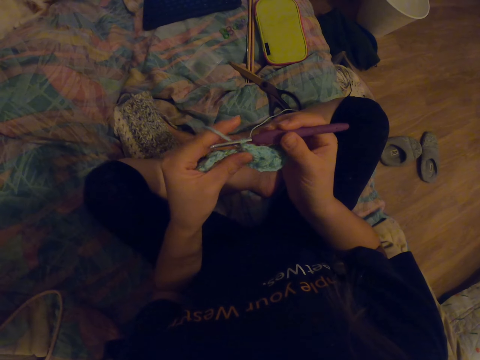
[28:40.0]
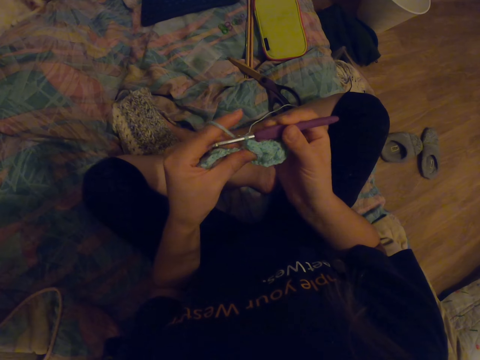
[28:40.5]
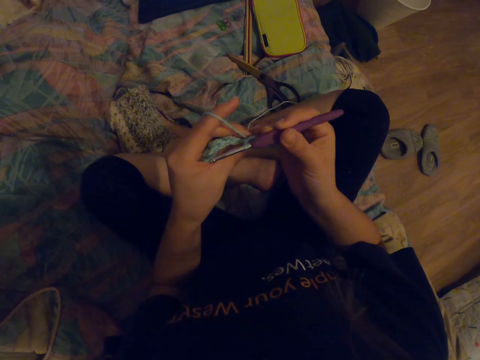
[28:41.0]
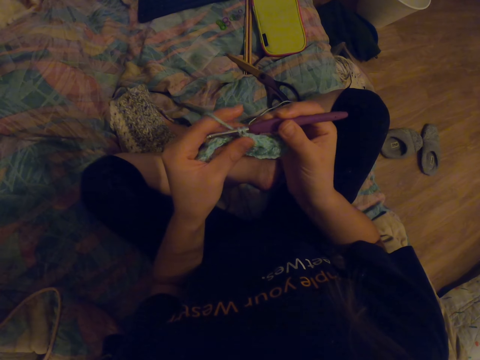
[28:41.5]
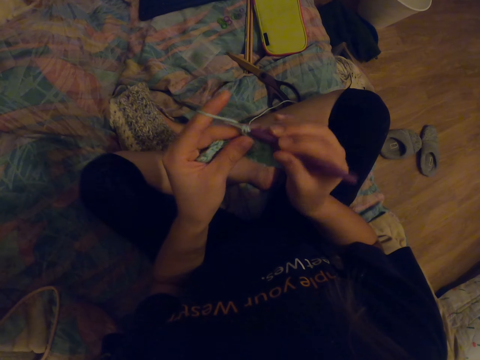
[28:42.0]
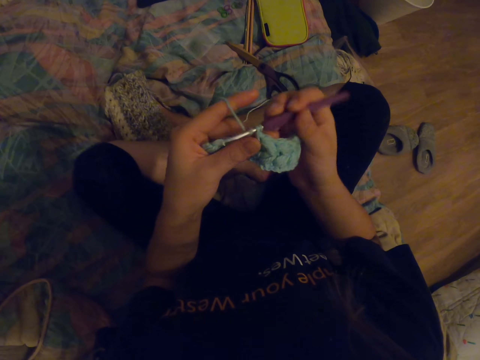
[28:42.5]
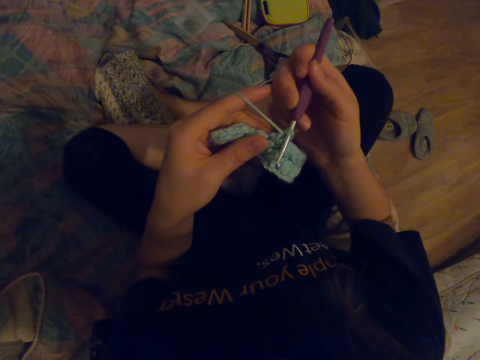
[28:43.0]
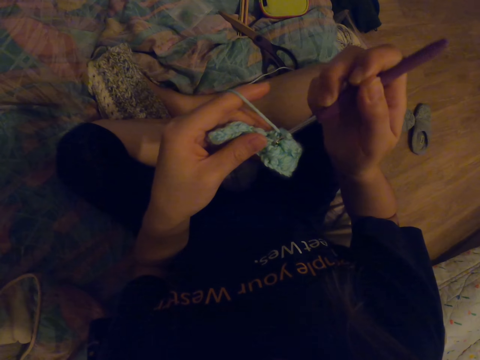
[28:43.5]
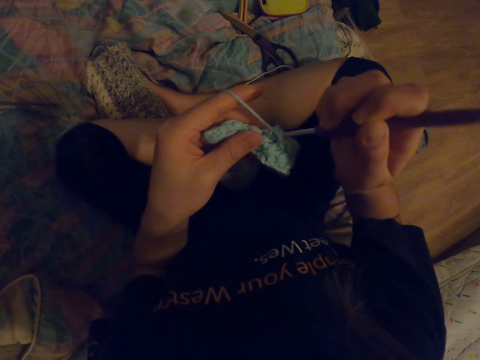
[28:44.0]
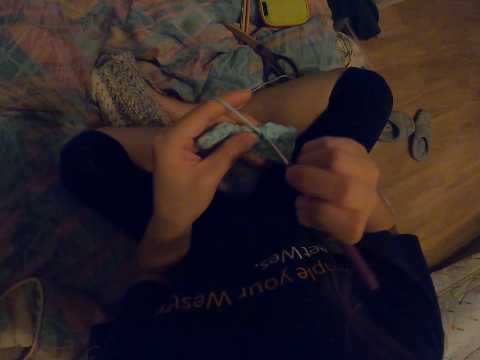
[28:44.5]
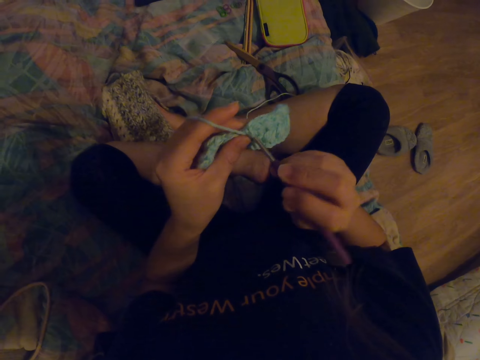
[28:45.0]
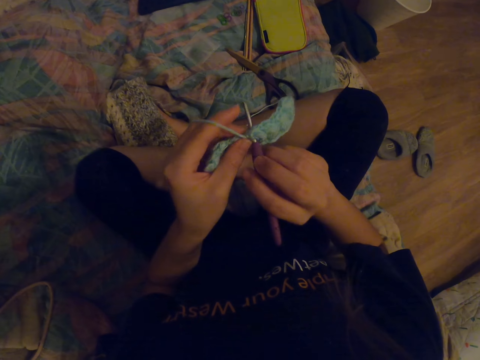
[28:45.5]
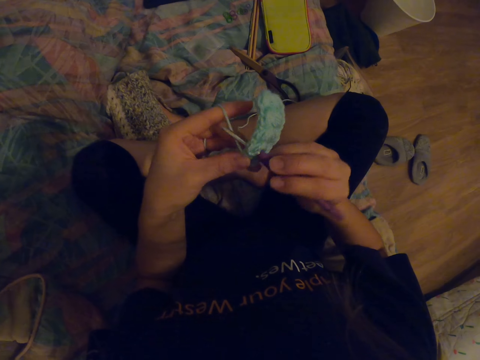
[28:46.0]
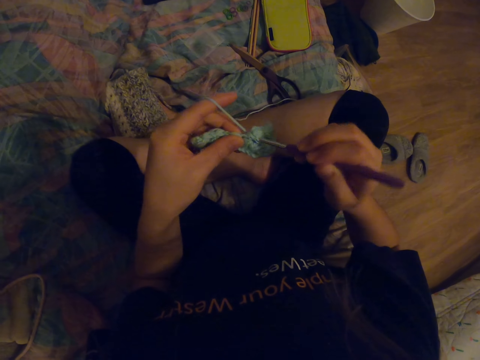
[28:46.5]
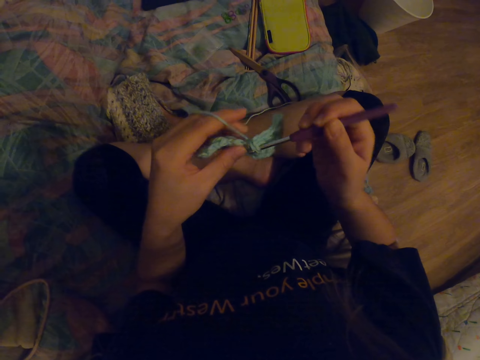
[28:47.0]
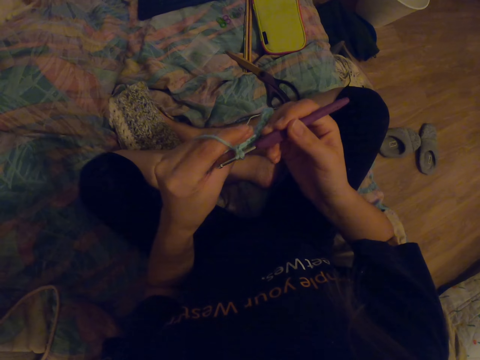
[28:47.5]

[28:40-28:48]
The camera wearer knits the fabric with a crochet hook.

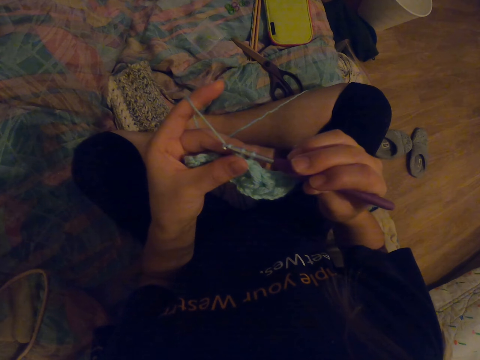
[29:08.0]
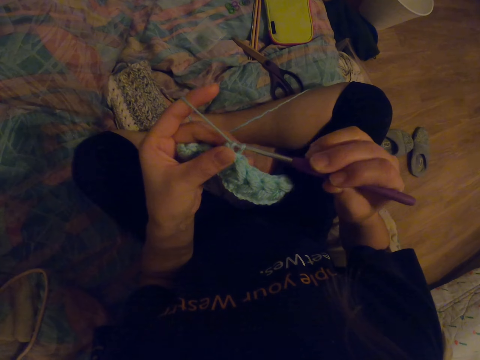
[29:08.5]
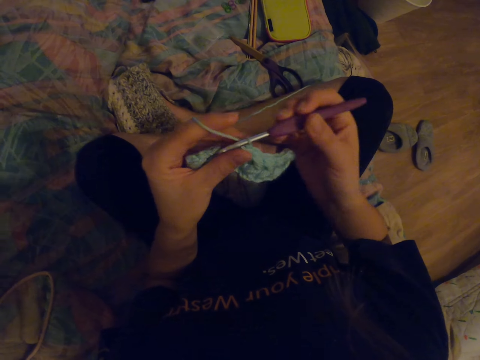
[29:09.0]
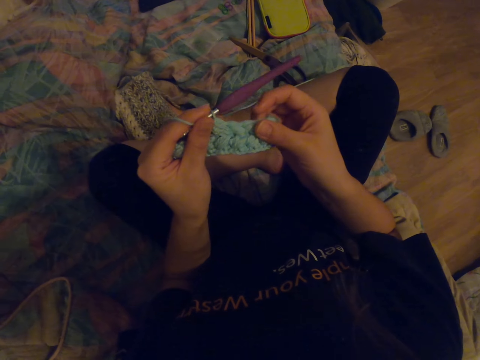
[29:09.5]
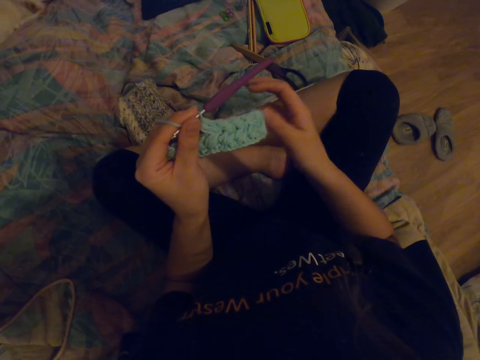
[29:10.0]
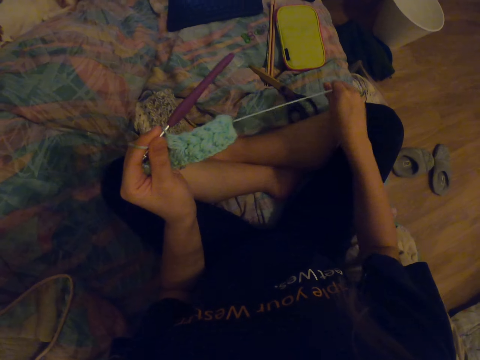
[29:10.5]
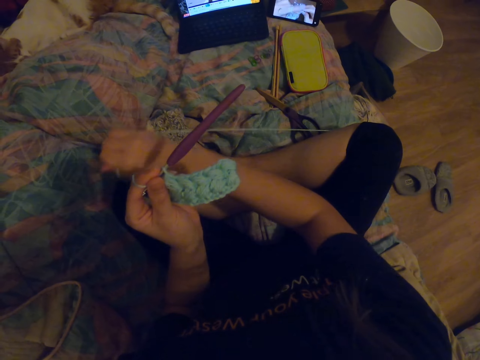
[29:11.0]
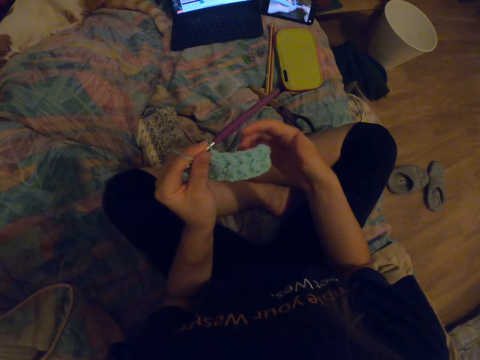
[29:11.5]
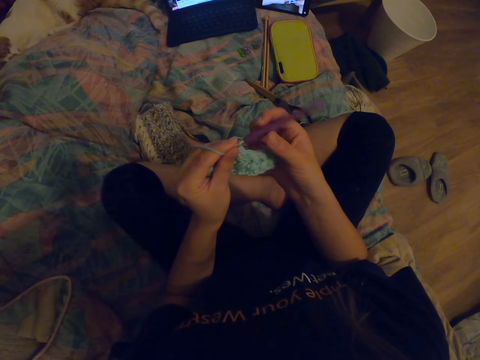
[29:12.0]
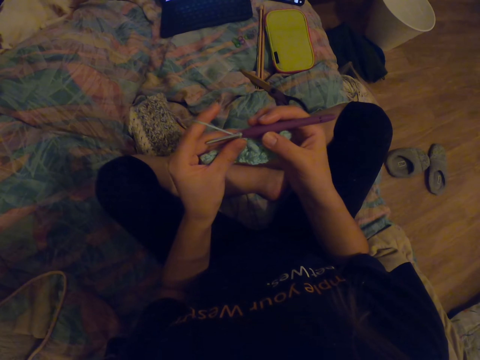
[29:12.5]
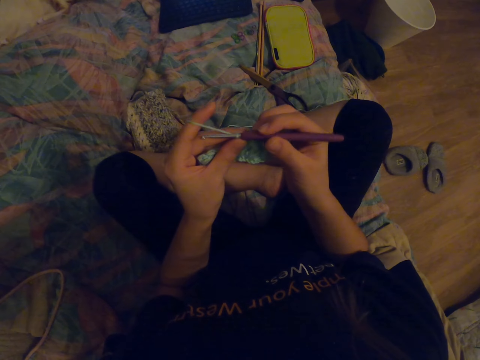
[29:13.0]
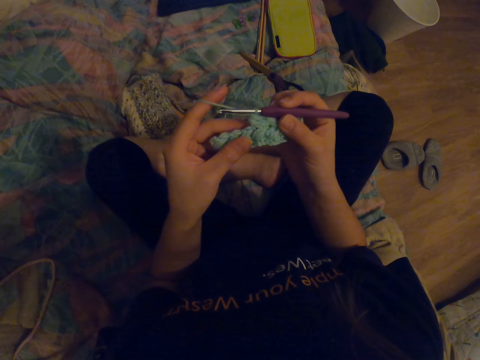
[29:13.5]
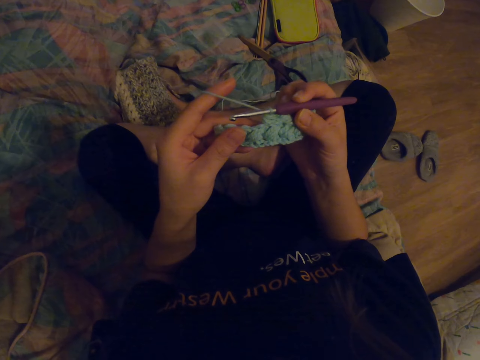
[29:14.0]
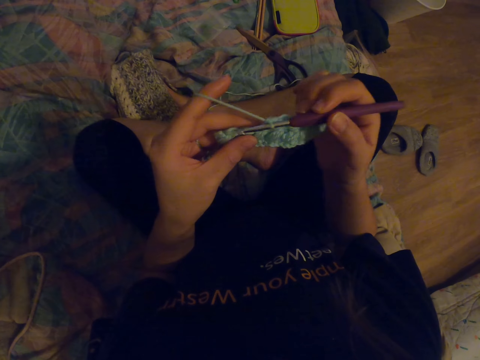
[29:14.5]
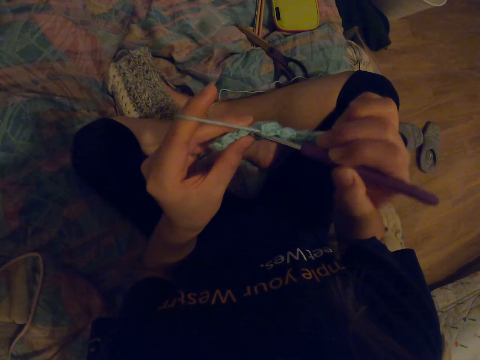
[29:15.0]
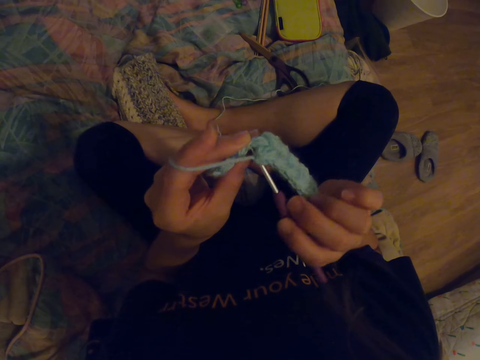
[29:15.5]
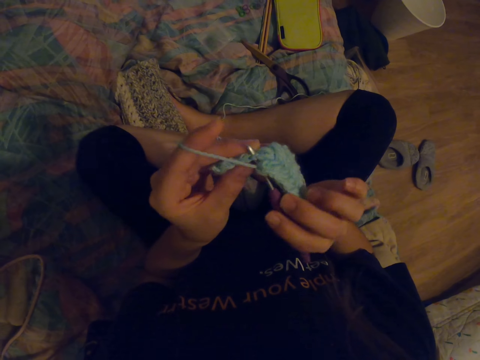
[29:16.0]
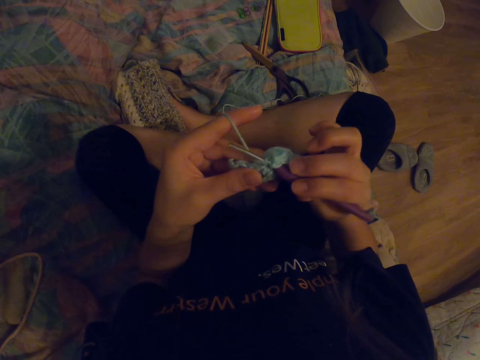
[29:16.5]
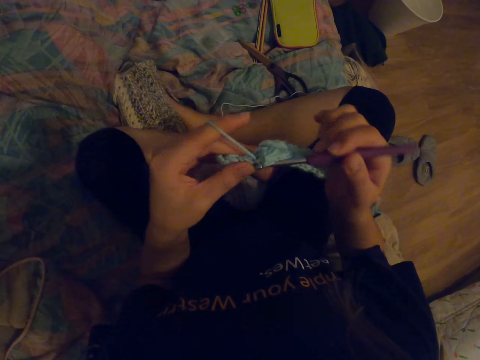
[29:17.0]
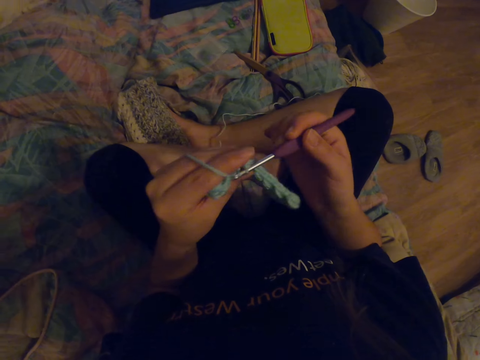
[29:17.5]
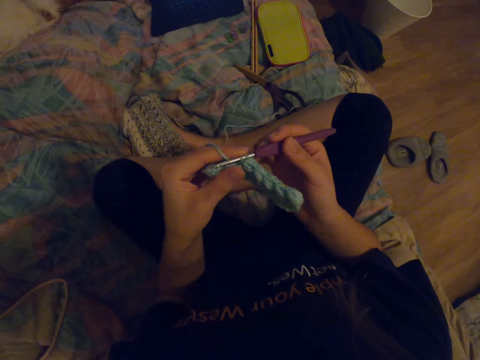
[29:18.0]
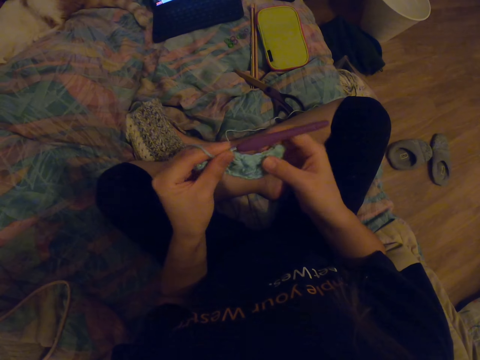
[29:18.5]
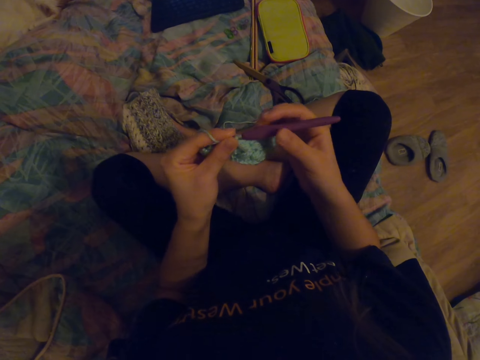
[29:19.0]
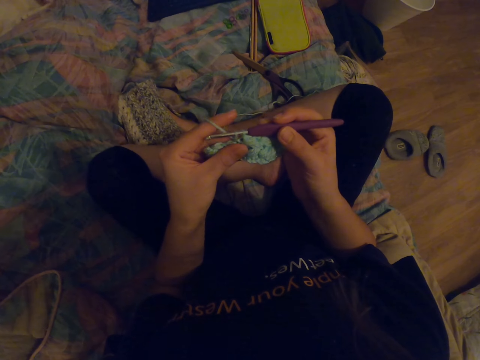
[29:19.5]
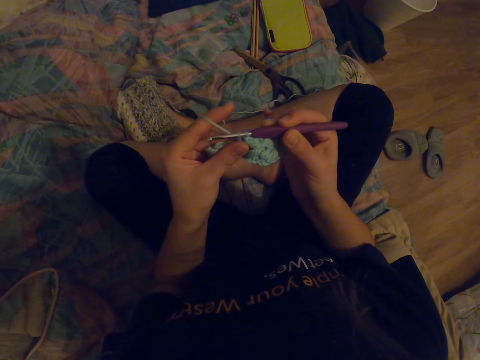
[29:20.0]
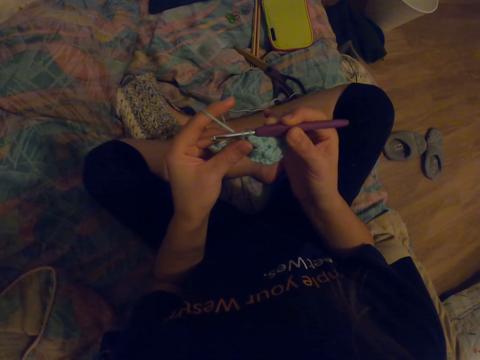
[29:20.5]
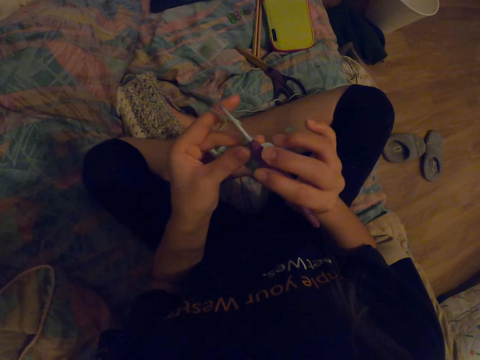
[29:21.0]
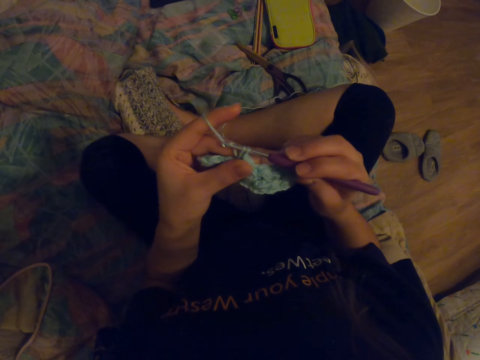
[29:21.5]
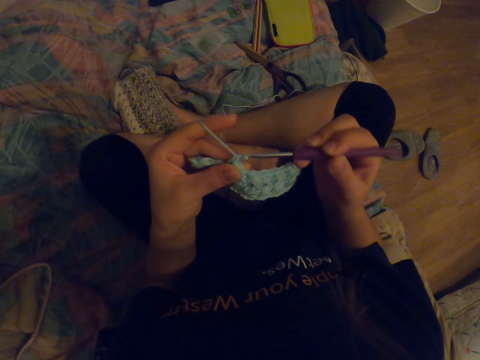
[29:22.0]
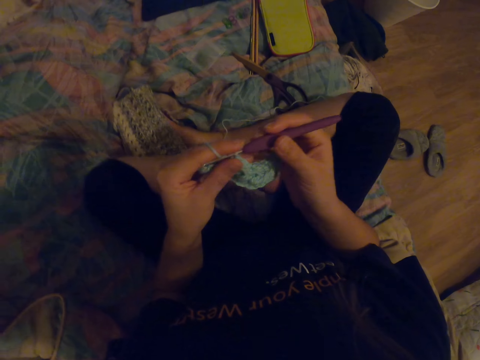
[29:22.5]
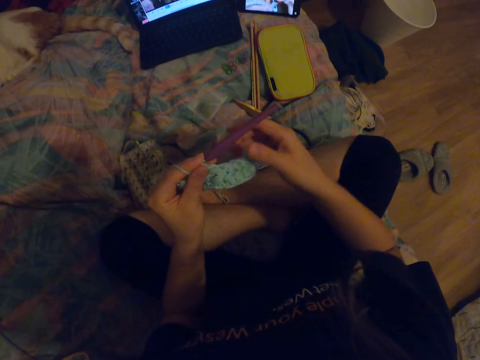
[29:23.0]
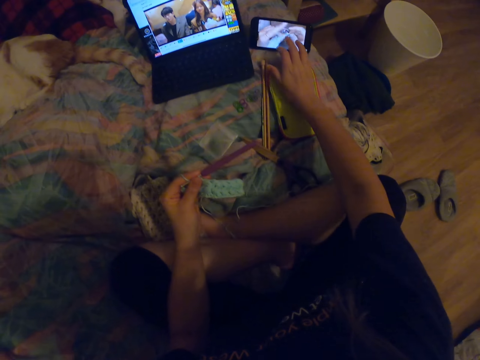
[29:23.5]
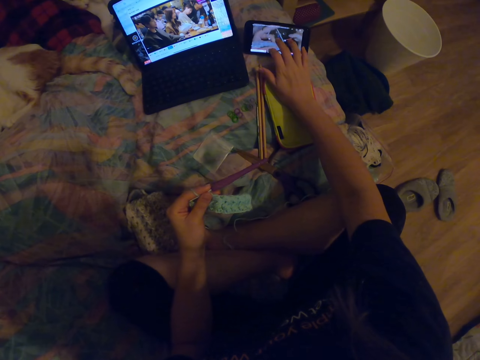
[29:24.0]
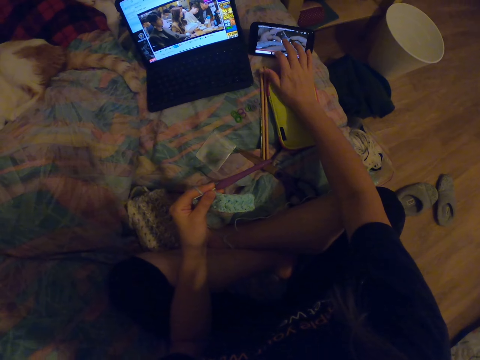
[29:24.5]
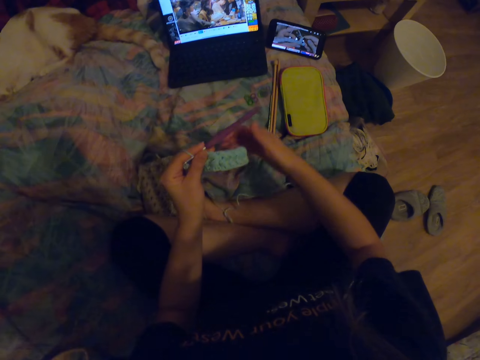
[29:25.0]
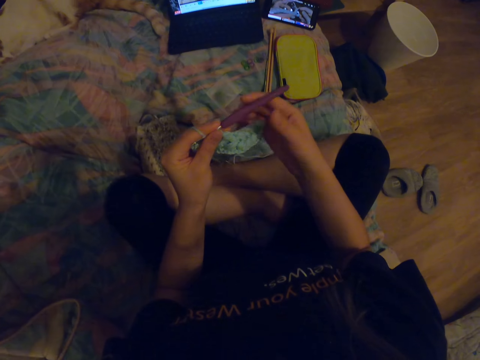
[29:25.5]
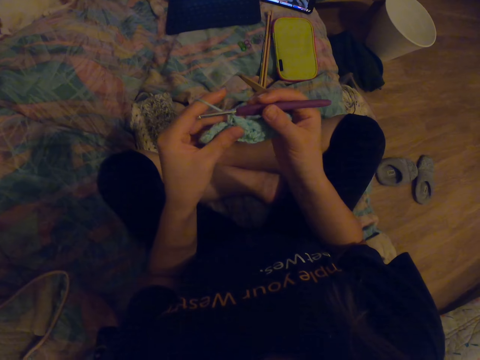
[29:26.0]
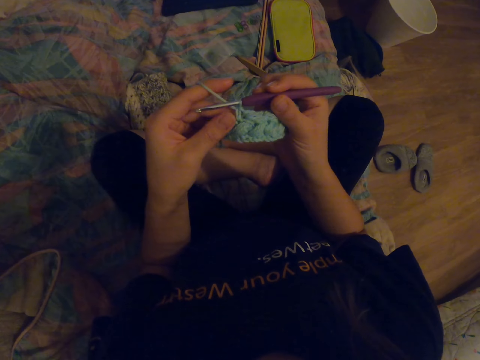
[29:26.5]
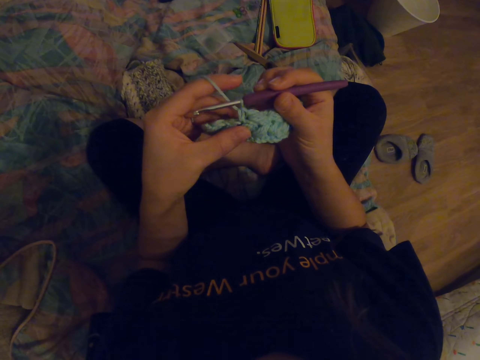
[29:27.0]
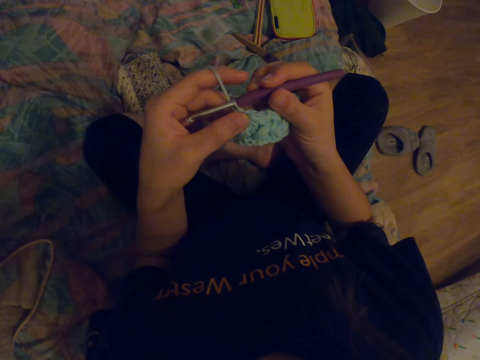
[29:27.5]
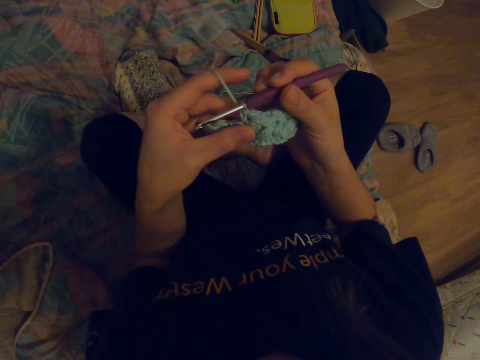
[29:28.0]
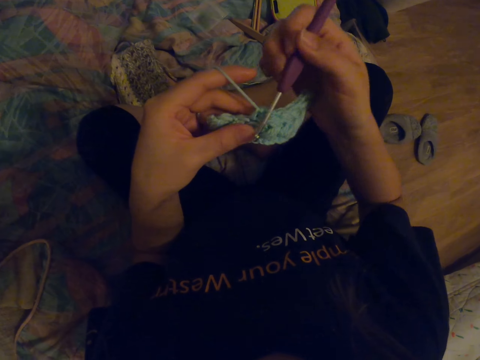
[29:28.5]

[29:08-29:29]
The camera wearer looks at the fabric. They pull the yarn and straighten the yarn. They look at the fabric. They knit the fabric with a crochet hook. They look at the fabric. They knit the fabric with the crochet hook. They look at the fabric. They scroll the phone and touch the phone screen. They look at the fabric.
